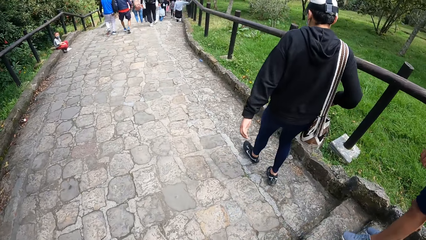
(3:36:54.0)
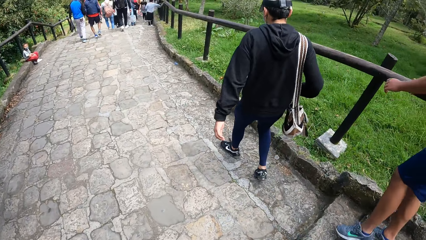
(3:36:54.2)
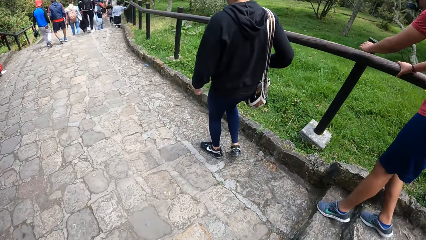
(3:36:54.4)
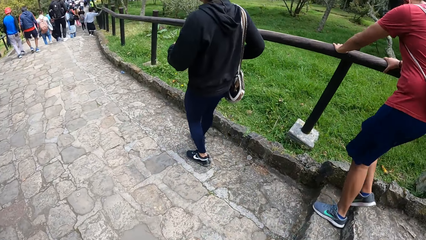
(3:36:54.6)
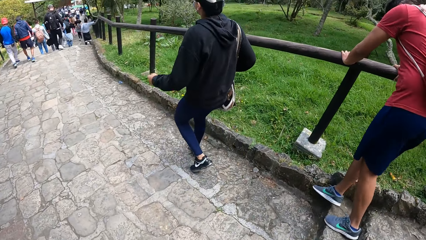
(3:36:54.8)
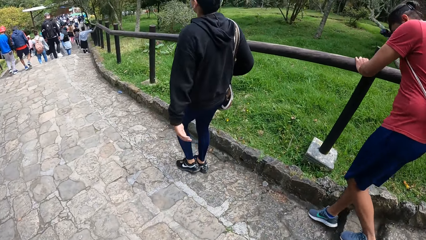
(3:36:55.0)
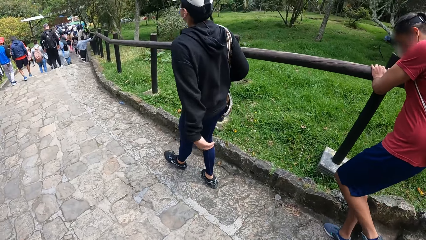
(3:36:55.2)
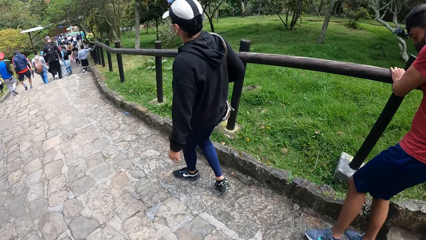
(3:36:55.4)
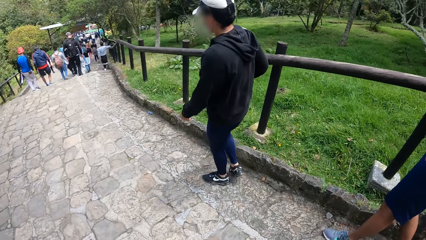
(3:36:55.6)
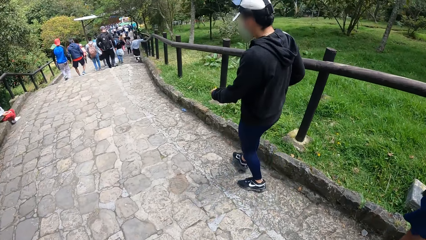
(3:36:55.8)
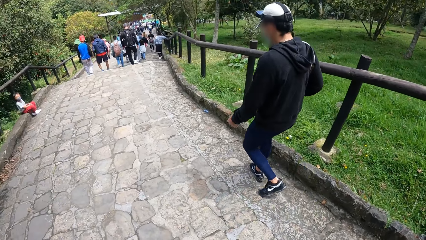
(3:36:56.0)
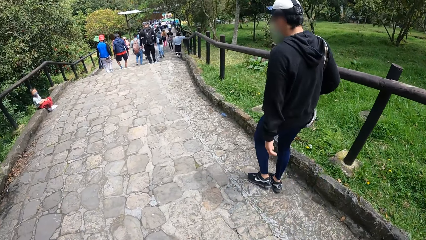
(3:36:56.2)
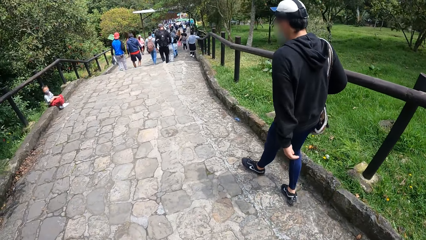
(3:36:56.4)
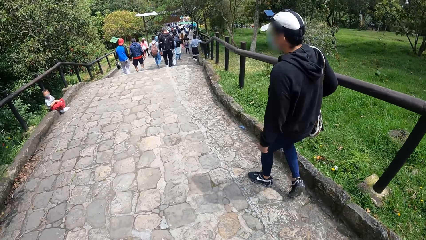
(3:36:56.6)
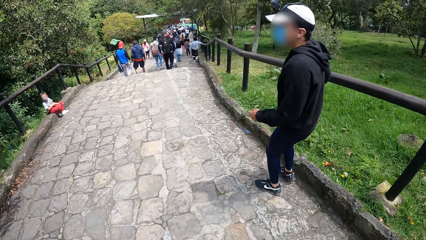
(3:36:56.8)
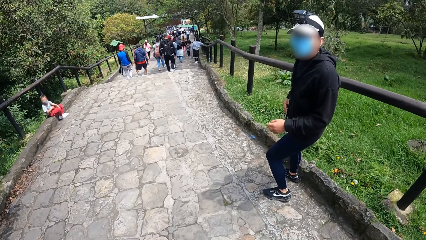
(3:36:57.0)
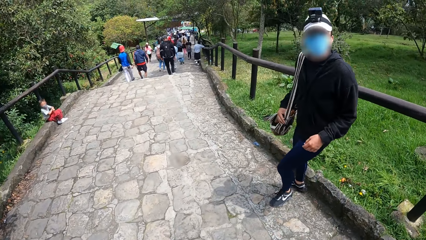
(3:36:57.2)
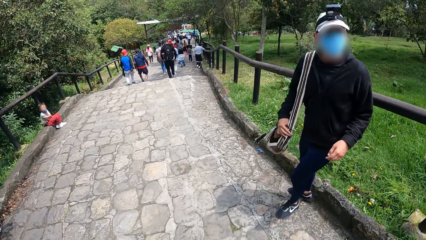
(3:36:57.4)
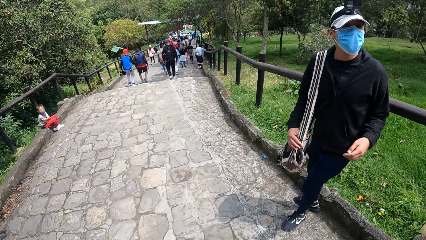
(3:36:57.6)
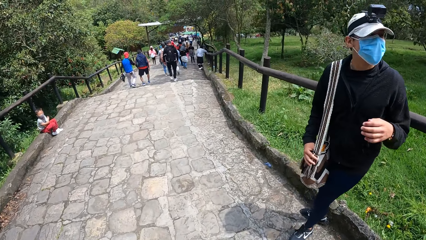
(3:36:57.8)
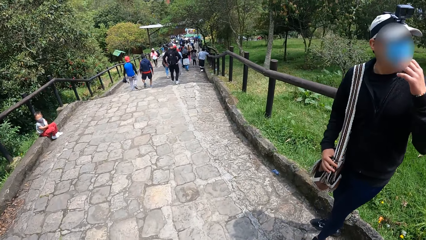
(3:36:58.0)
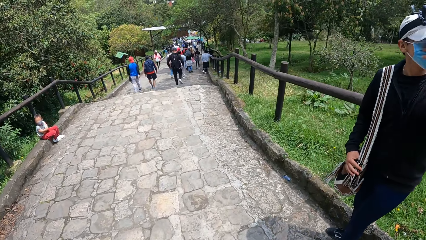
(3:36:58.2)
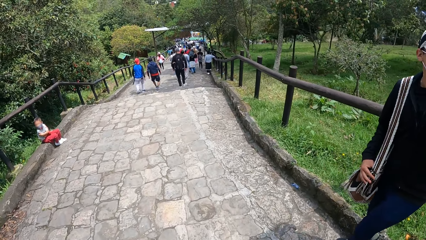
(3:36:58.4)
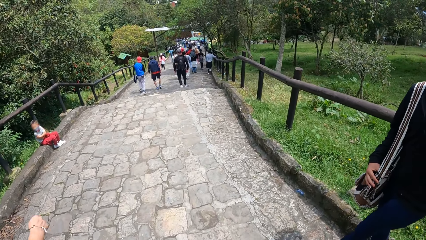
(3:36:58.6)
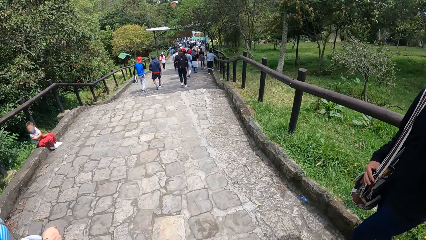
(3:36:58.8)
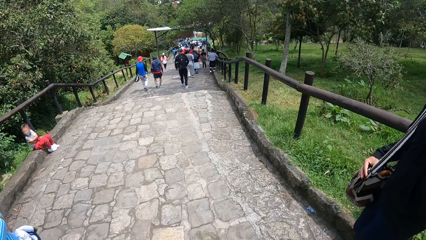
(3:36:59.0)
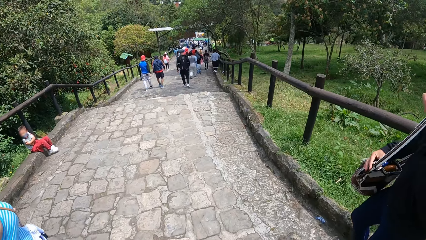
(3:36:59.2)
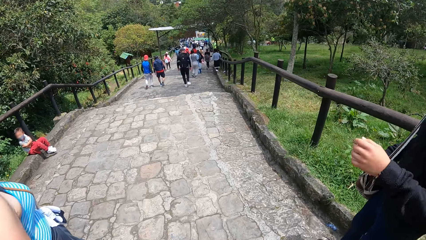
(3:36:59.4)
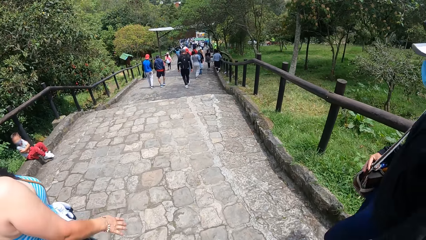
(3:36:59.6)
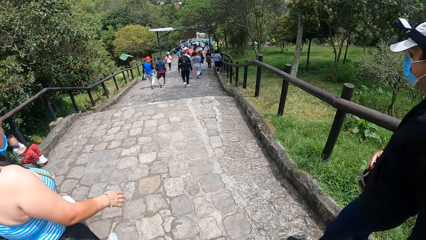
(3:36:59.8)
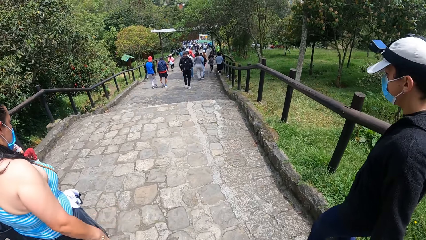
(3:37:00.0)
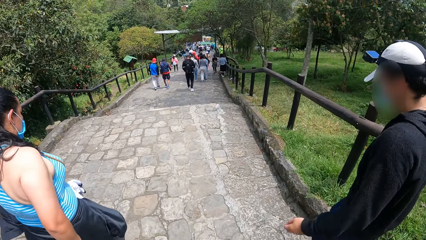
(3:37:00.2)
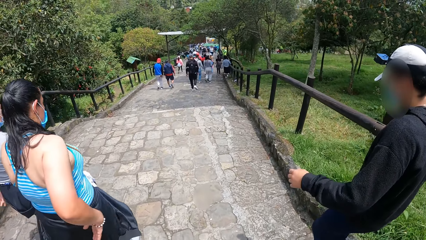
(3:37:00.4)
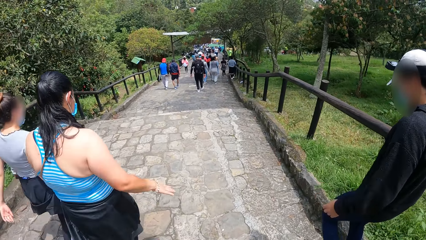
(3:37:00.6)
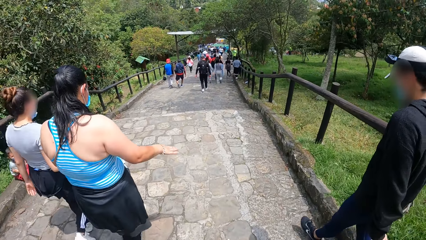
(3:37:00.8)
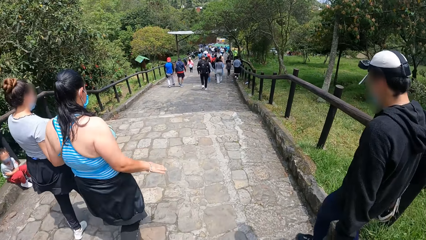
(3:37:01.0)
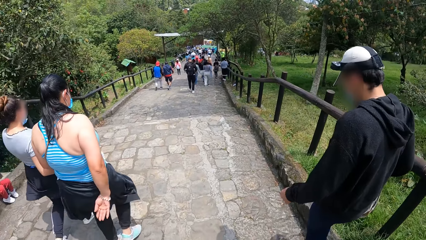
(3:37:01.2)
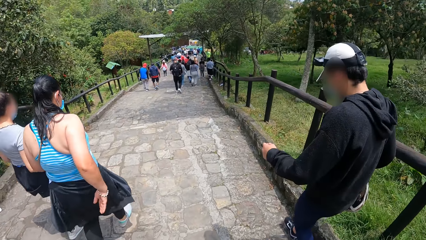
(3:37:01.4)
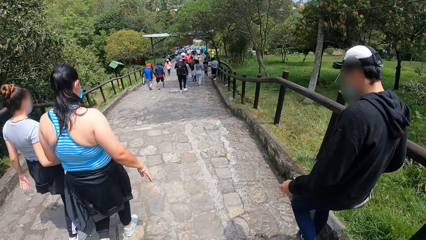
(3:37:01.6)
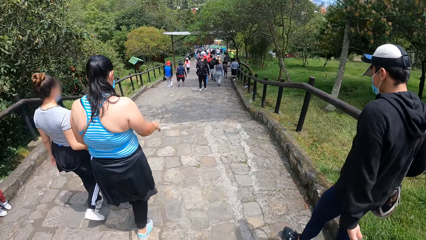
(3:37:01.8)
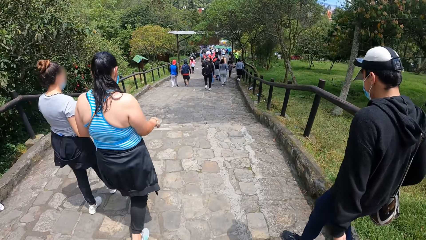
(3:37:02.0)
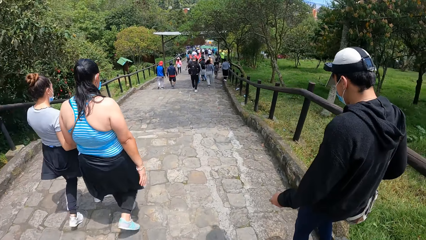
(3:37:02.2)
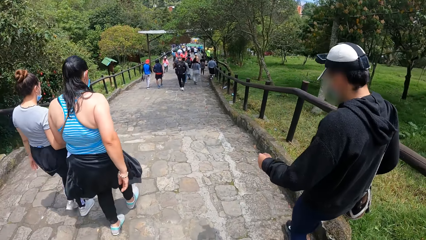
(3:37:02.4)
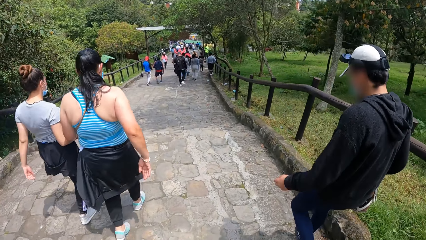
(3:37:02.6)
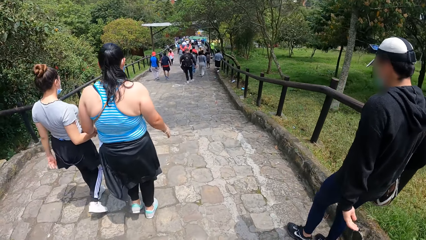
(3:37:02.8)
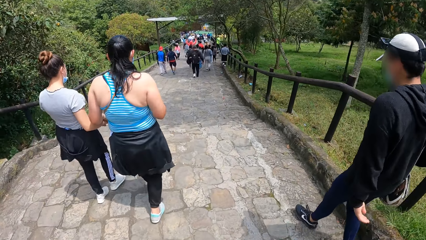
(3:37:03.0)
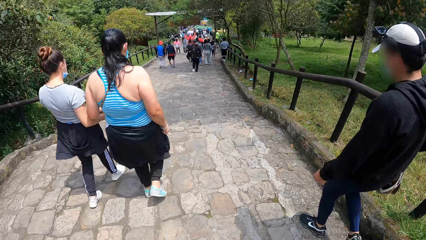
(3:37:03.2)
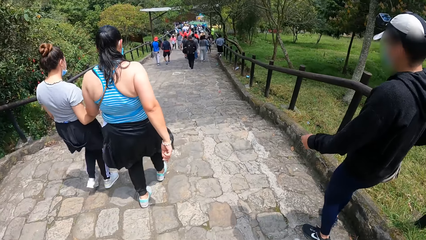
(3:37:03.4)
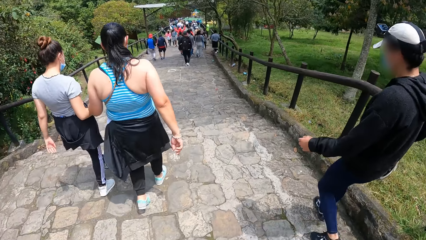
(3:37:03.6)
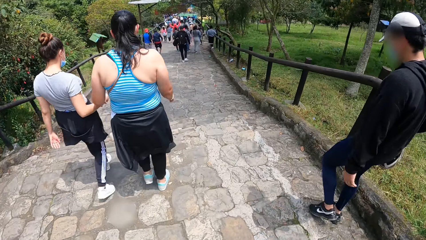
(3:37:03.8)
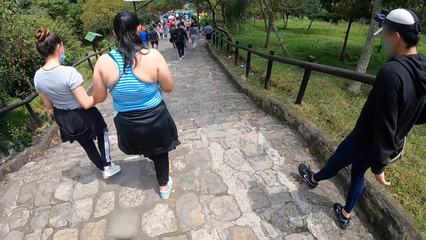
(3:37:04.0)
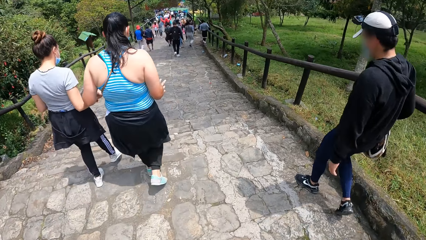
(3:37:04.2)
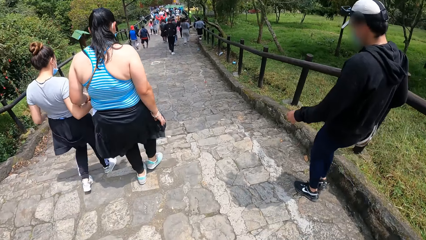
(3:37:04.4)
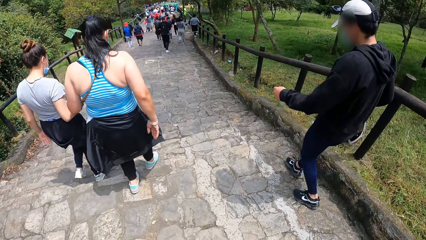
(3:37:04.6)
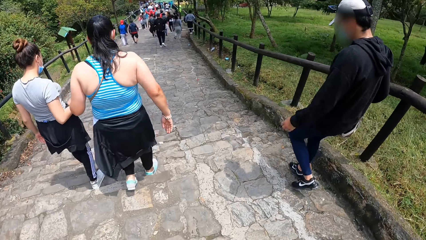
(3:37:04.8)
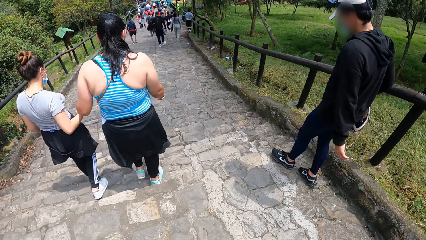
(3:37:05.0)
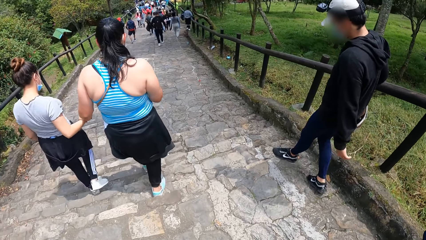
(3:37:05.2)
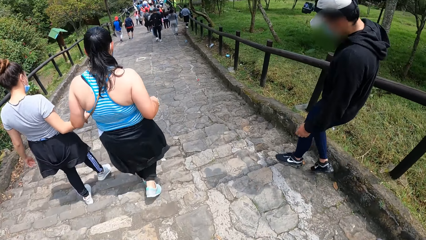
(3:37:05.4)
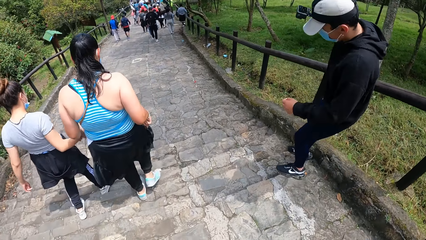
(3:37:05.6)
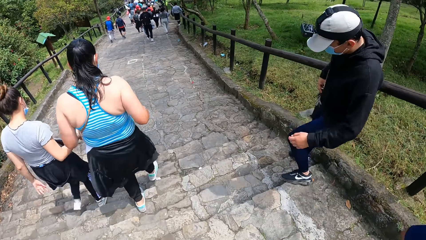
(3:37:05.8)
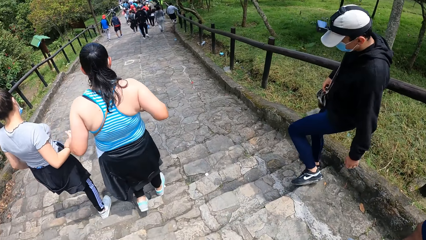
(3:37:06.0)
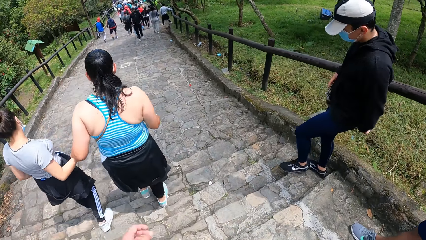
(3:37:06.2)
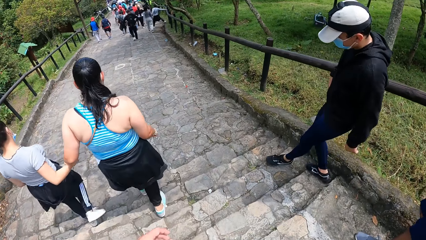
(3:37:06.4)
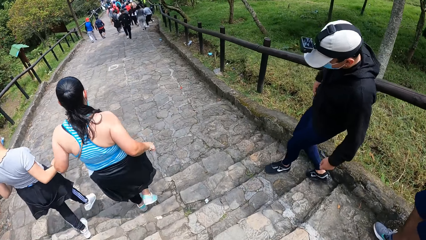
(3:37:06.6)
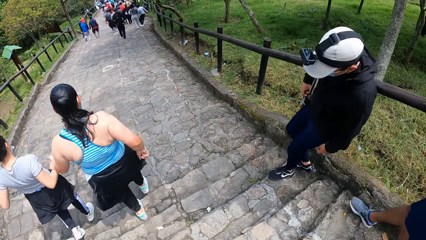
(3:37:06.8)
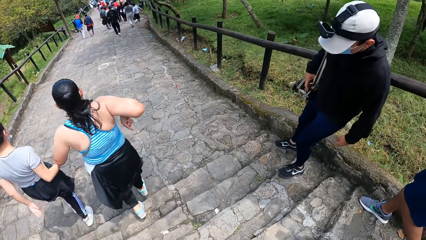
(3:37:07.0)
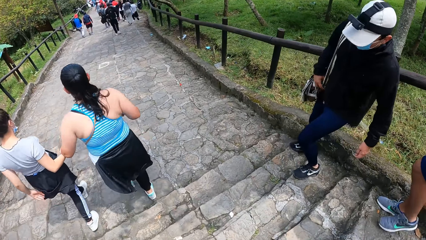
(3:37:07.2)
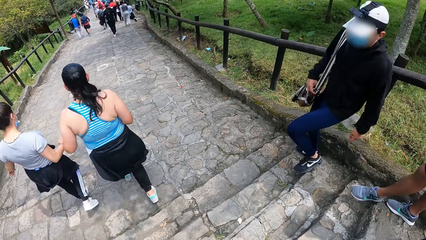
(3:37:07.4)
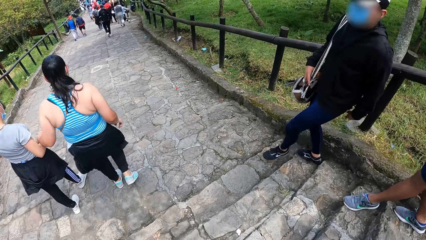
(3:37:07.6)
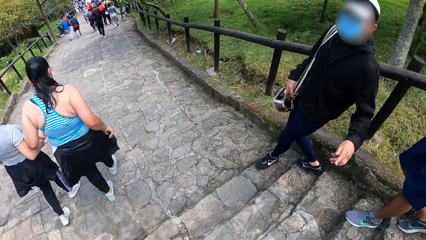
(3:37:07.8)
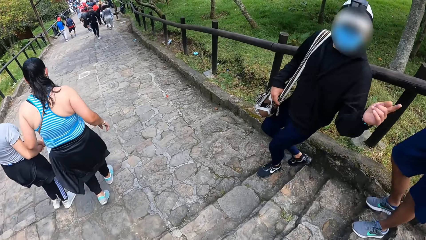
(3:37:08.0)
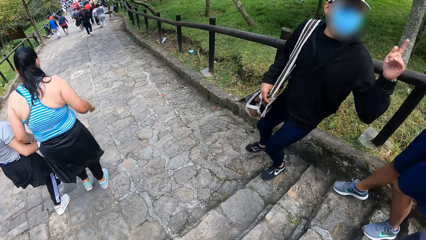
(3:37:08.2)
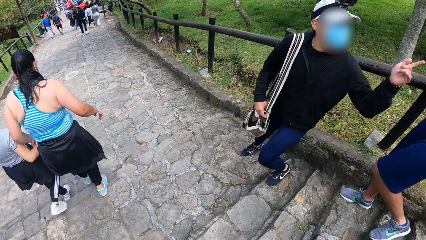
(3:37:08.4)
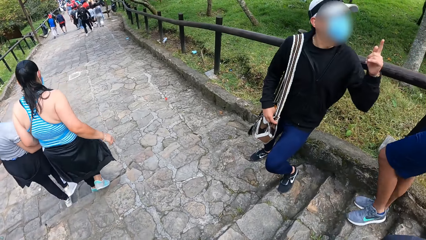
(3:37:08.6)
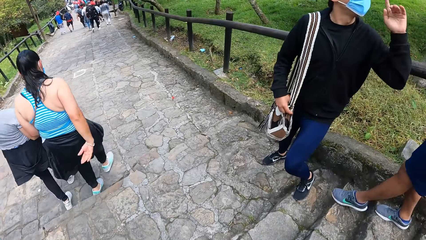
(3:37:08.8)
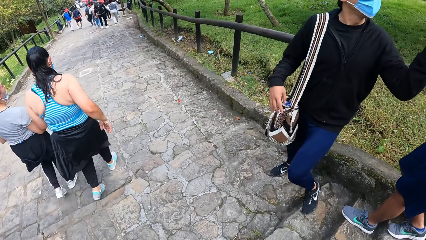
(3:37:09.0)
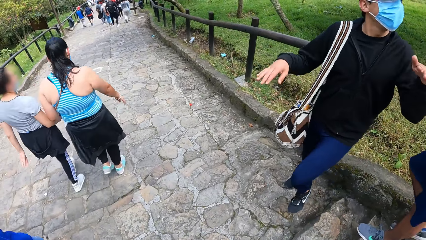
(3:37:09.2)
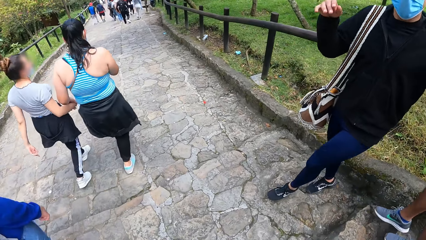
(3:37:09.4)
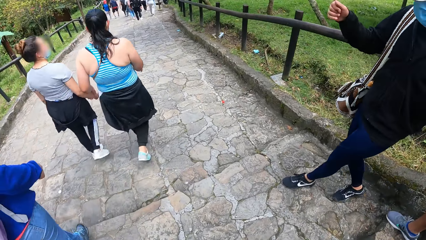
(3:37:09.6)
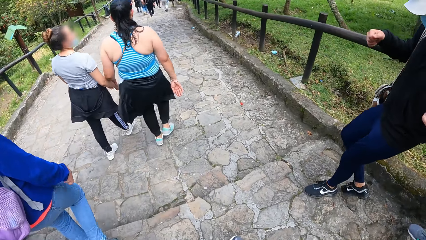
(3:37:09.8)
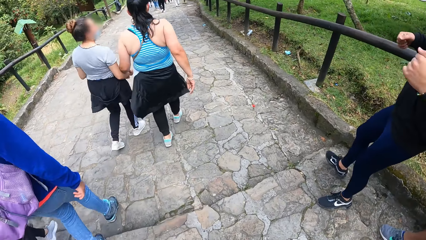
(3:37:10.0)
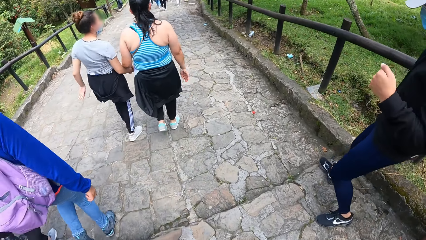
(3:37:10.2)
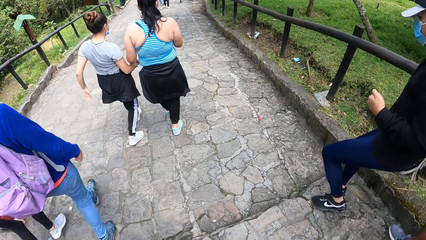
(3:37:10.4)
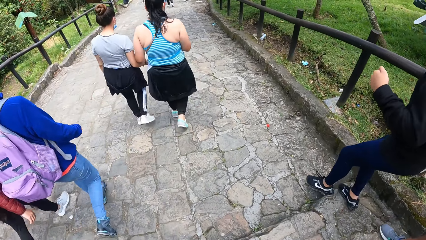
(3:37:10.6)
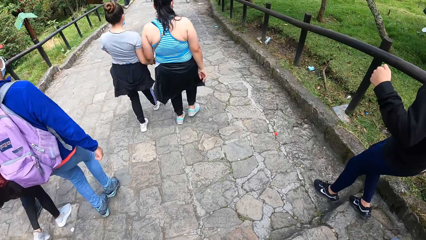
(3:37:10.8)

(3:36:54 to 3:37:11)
The camera wearer walks on a pathway. They climb down another staircase on the footpath. The man makes a gesture.
